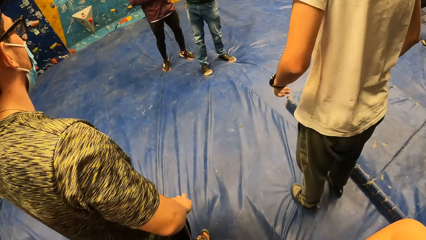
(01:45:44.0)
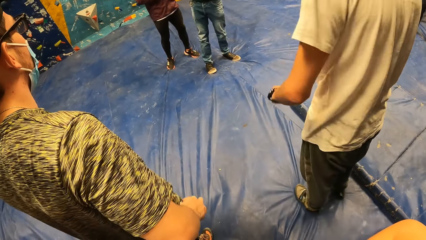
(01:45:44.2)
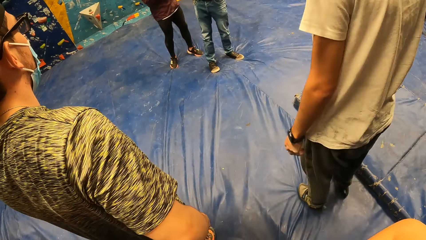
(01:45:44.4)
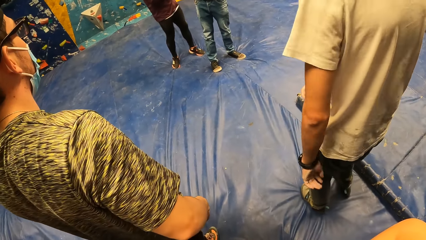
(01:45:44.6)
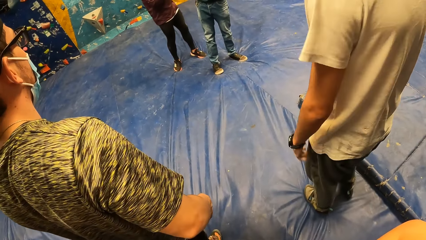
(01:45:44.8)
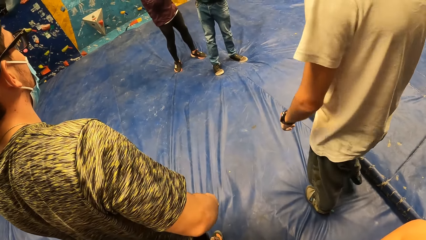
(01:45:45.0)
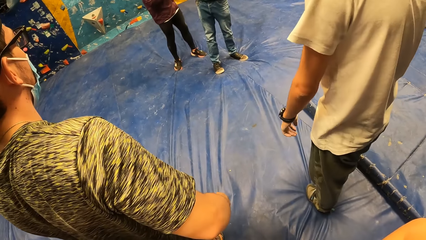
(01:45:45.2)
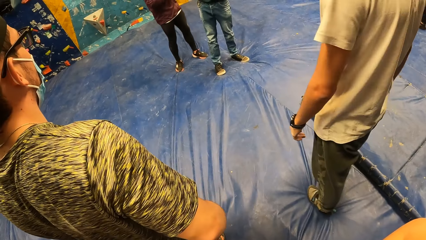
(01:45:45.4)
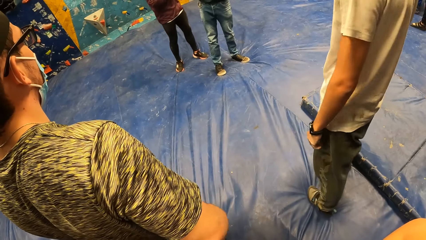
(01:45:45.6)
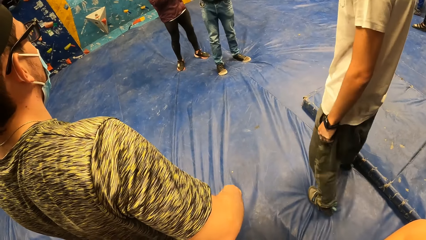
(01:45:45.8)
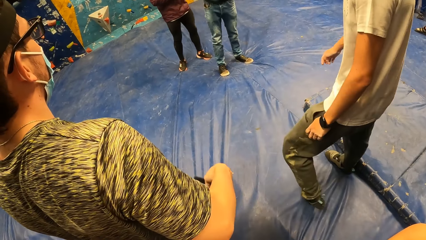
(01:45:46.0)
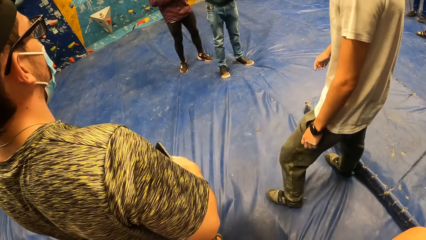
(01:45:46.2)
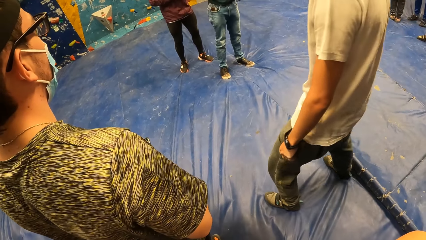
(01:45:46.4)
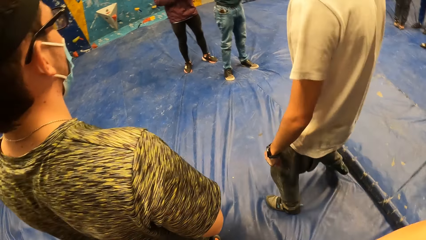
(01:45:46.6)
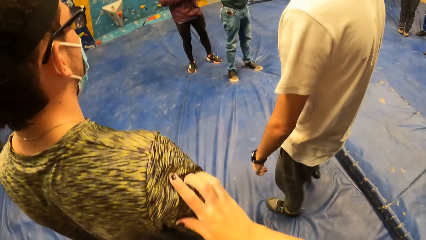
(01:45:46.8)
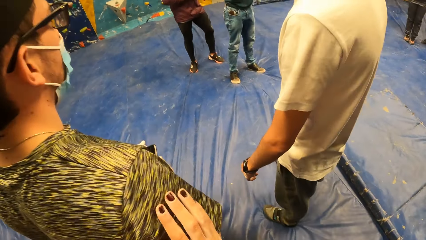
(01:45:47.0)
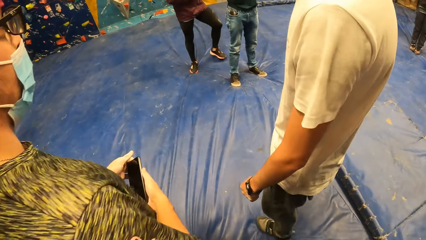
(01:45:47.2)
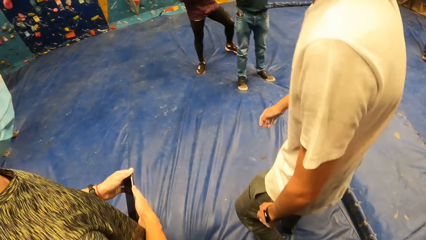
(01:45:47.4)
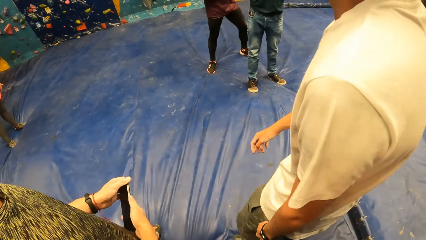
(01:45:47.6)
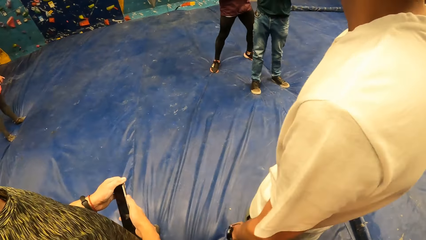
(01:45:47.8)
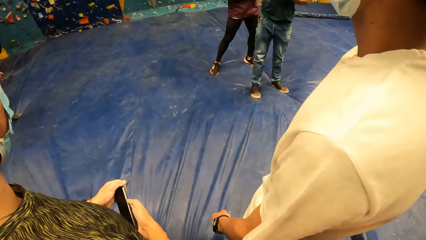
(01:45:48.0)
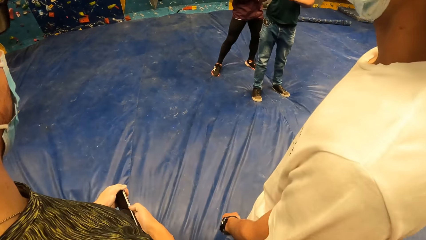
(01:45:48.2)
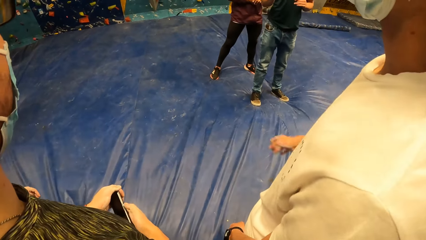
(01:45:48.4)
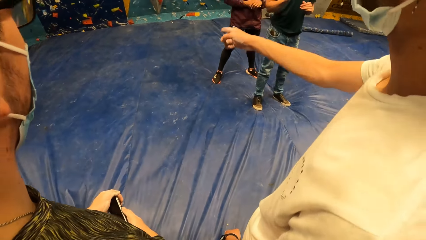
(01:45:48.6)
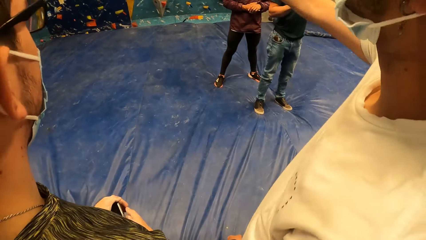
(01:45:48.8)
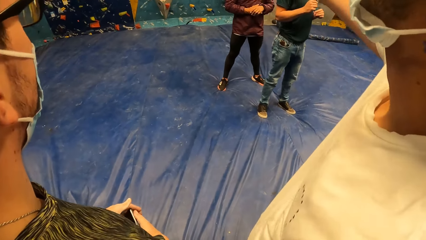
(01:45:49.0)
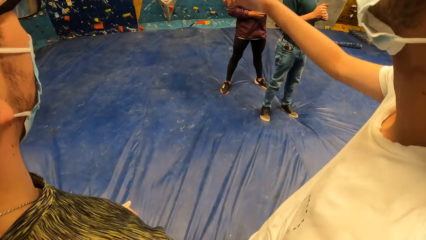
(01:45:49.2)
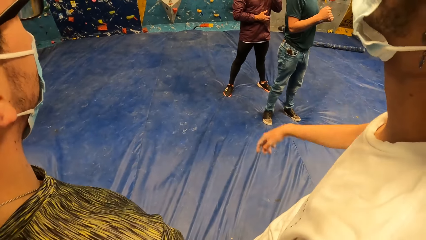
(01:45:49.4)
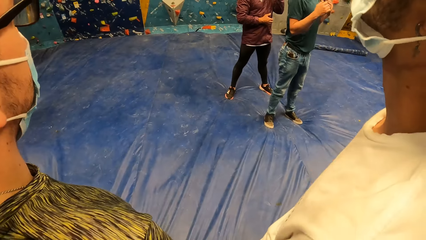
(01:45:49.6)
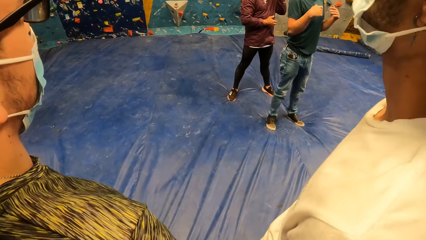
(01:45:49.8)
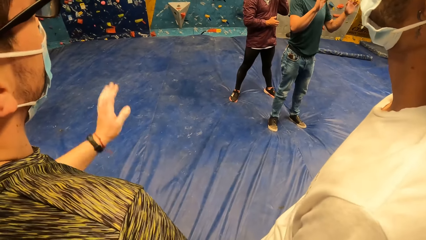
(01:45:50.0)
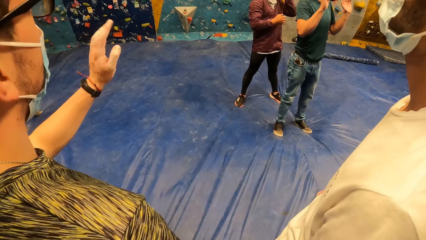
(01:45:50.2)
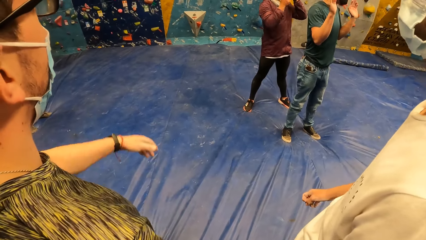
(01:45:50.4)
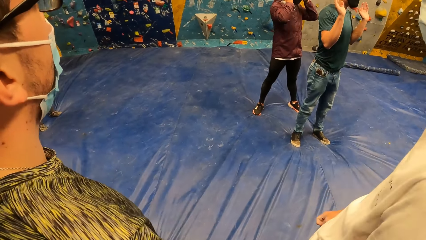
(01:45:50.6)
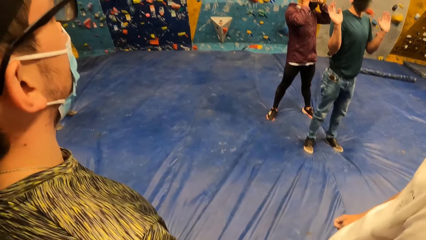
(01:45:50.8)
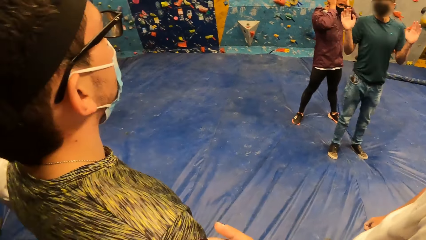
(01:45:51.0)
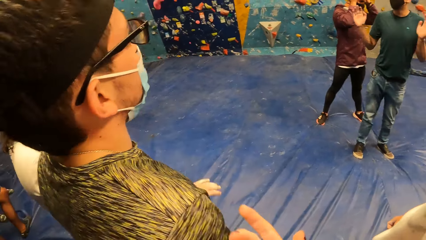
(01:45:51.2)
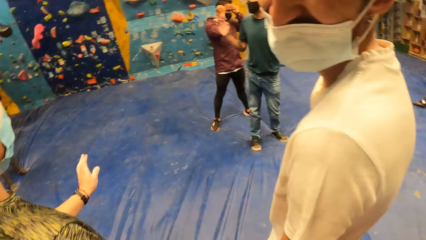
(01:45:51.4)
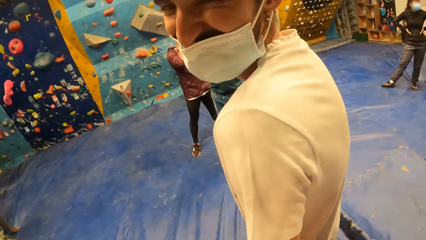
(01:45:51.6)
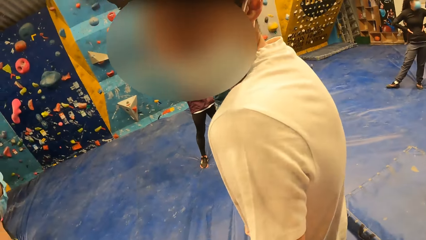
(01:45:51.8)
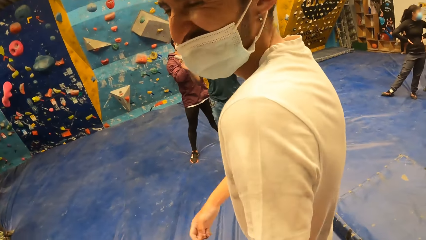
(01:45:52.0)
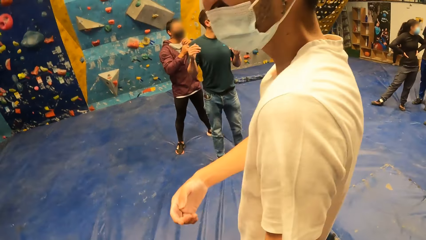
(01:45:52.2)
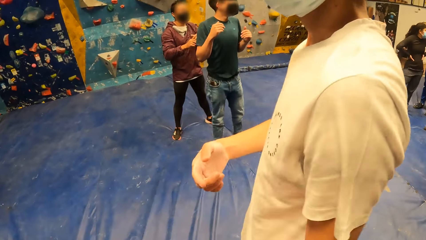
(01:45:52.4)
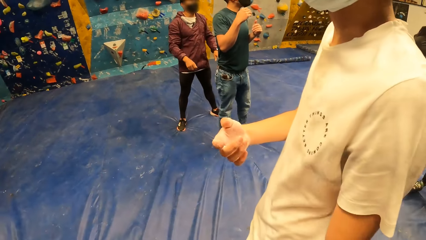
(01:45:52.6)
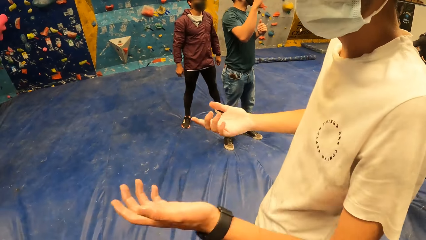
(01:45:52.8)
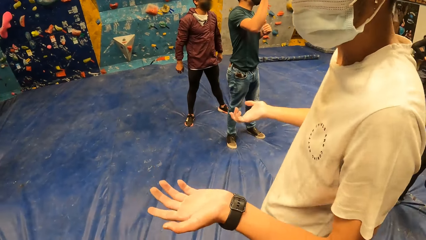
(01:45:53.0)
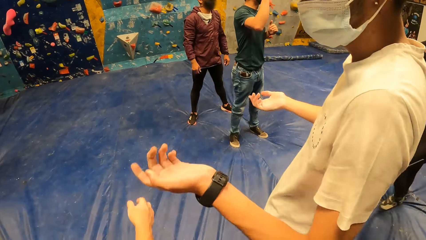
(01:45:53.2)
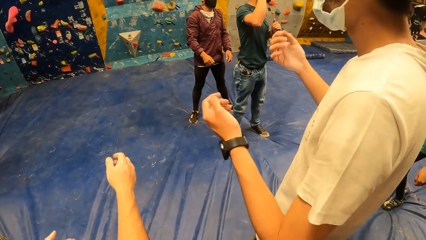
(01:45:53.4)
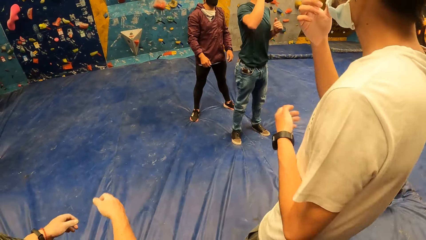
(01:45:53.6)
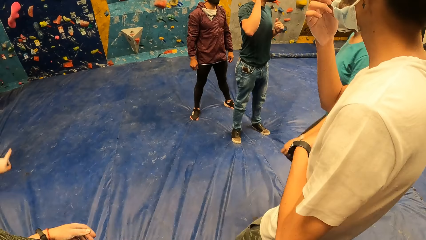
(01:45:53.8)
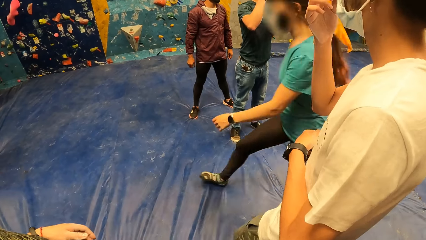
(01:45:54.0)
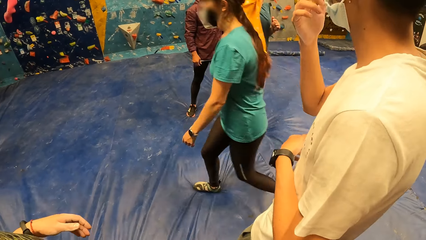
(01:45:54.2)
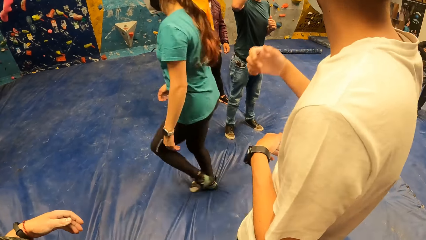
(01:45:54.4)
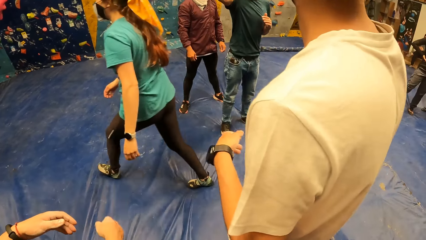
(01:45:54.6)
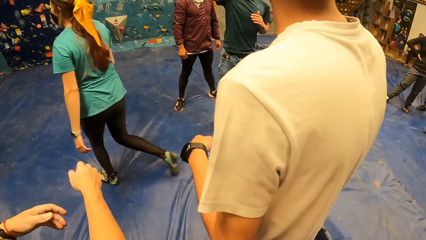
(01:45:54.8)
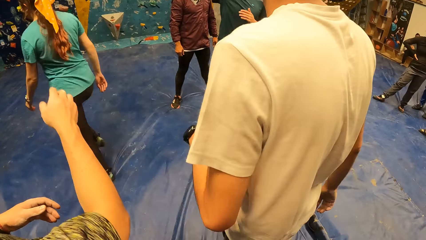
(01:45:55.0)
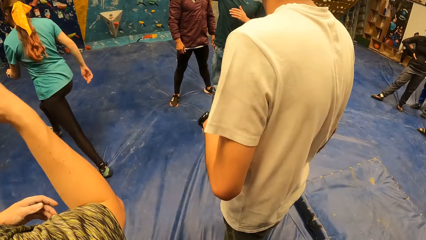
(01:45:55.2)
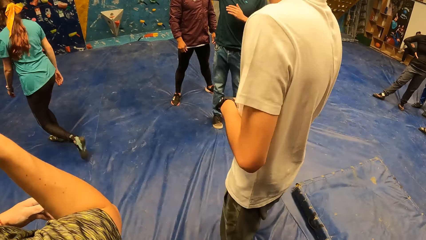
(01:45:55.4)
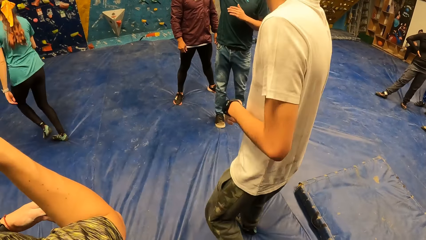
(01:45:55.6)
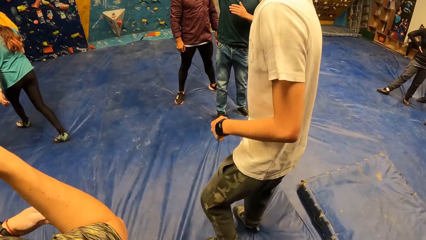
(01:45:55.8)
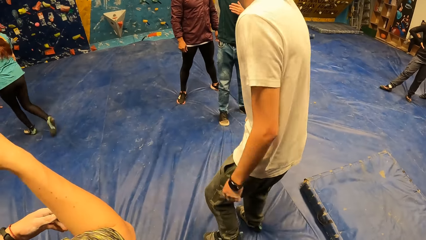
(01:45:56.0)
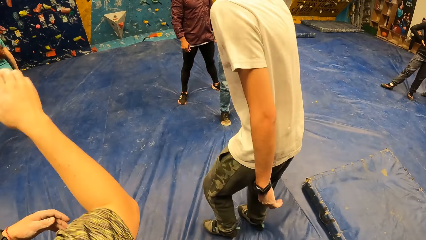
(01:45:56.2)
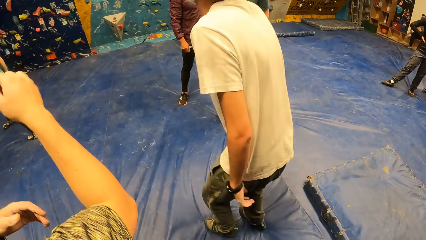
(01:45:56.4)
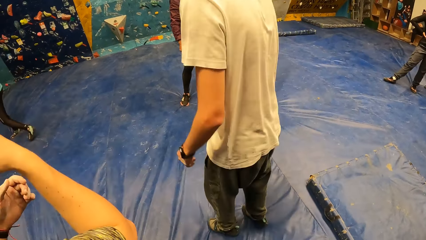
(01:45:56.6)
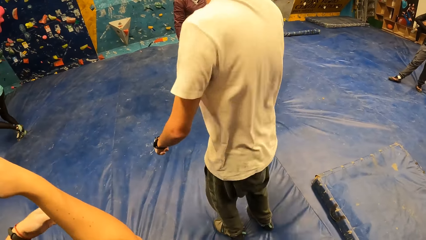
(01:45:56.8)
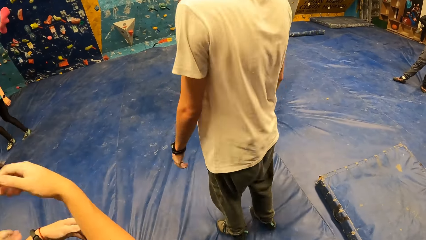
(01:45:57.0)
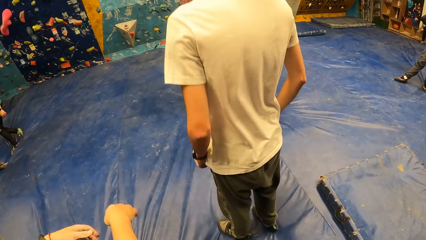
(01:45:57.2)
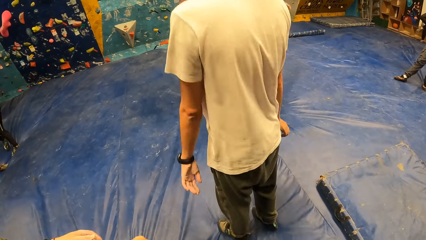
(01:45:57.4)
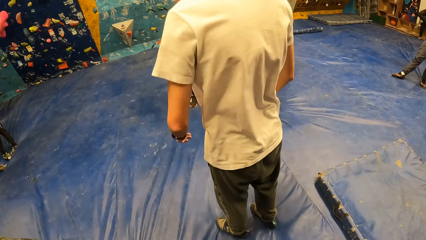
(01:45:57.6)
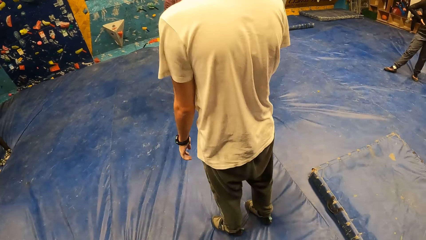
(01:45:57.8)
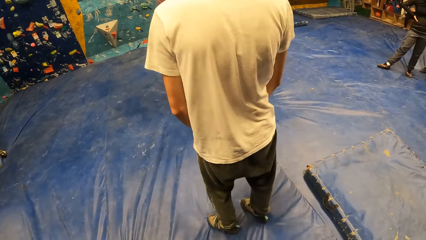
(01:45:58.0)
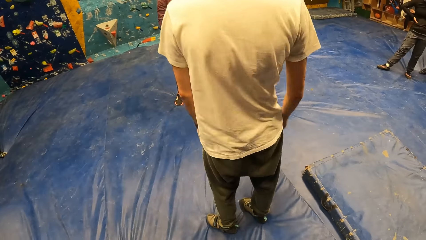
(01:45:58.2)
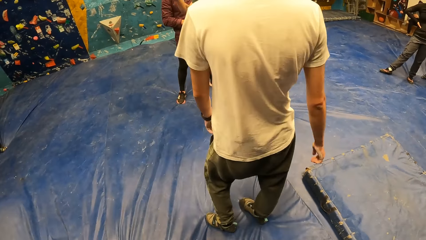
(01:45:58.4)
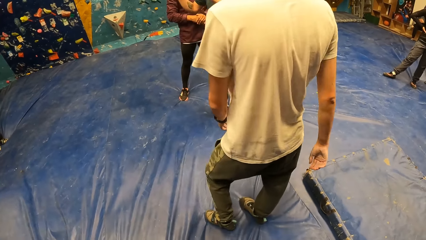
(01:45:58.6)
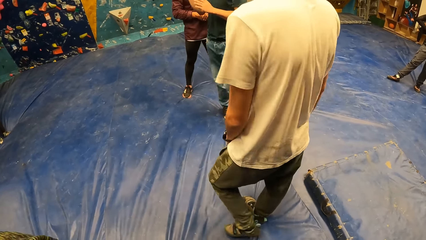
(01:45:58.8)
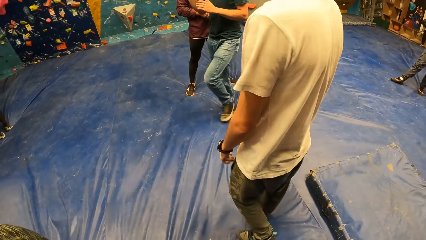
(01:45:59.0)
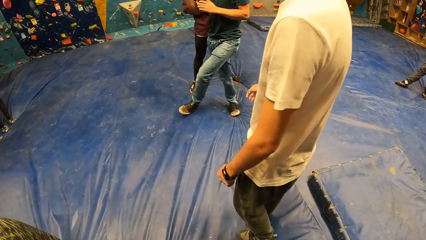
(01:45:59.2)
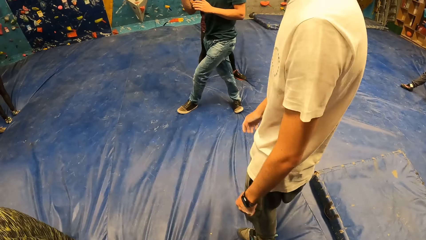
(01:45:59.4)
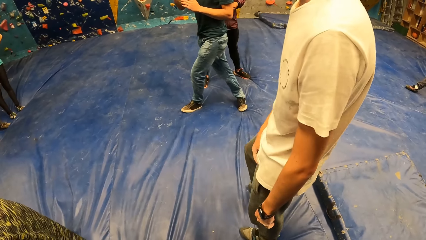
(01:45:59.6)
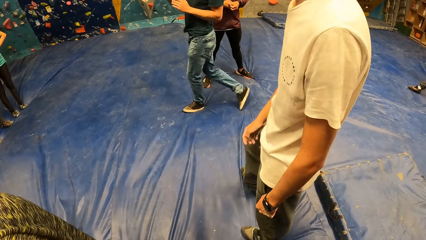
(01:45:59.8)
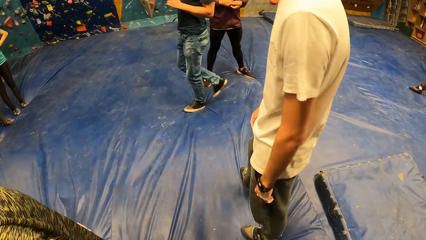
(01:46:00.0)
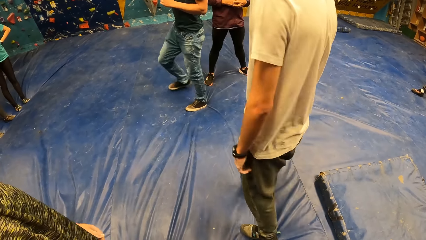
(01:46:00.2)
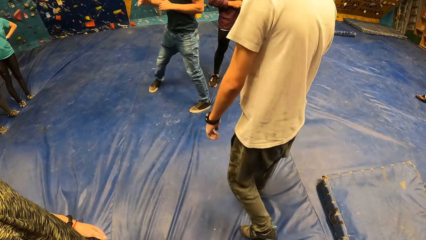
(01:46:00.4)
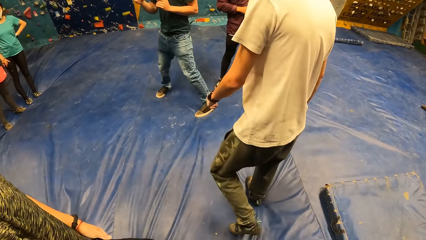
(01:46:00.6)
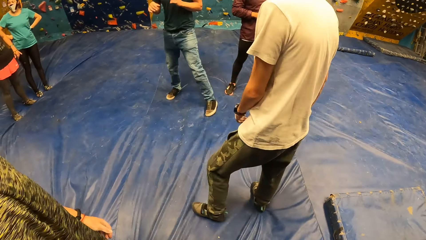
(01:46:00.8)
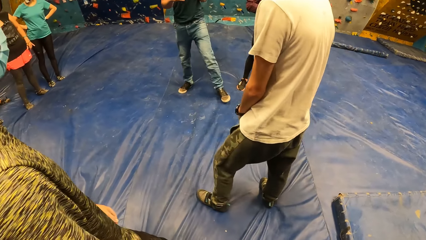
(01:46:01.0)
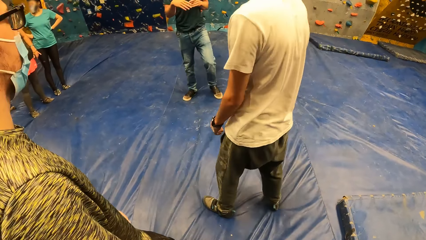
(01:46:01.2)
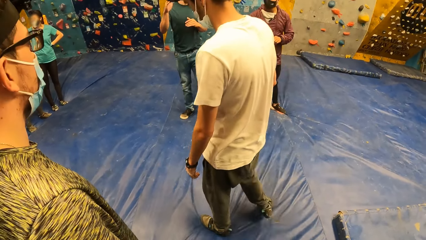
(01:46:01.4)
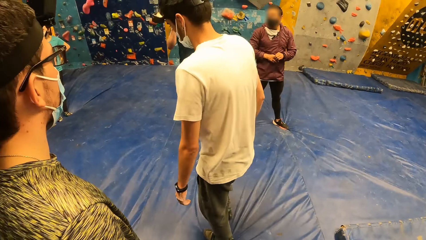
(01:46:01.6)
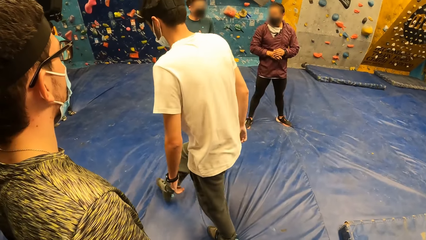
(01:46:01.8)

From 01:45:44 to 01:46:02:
A man moves the legs. The camera wearer touches another man with her right hand. The first man moves the hand. A third man interacts with the second man. Another man moves the hand. The camera wearer looks around. The first man moves the hands and moves the body. The camera wearer looks around.
